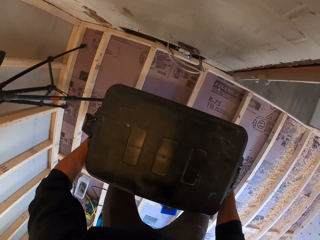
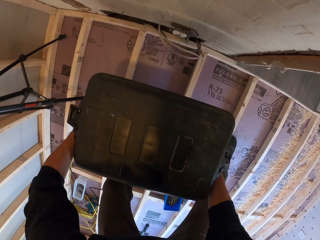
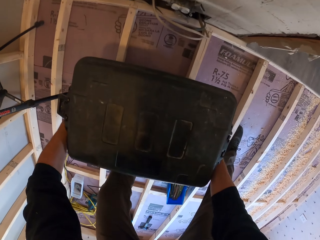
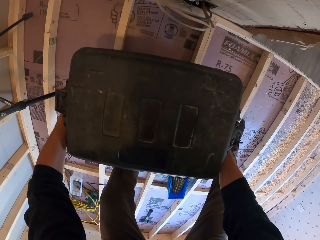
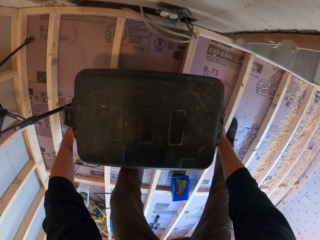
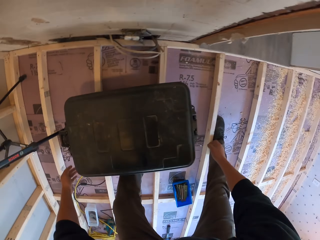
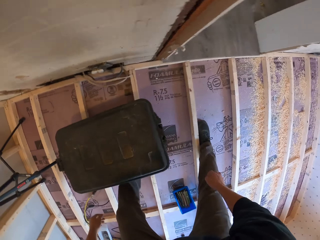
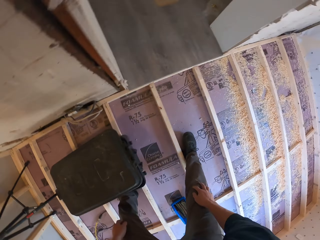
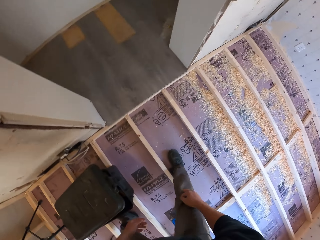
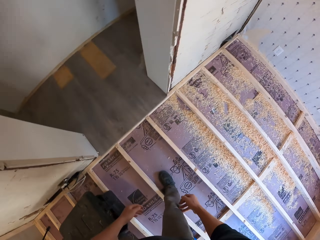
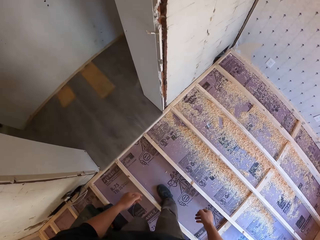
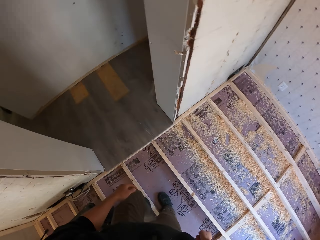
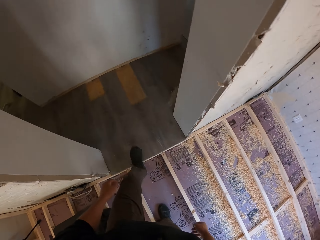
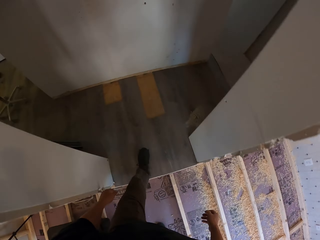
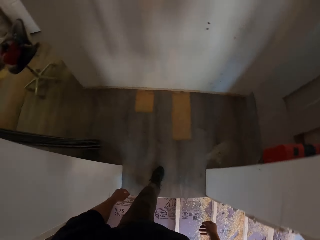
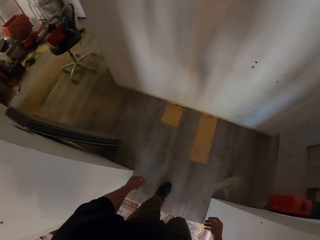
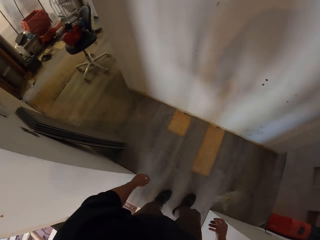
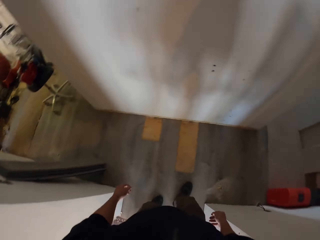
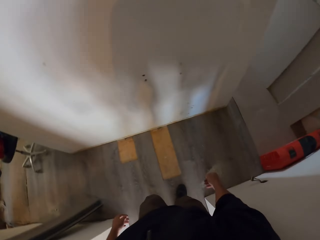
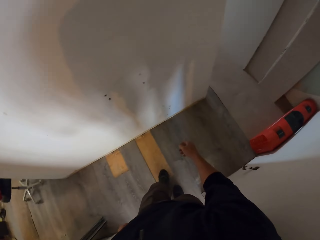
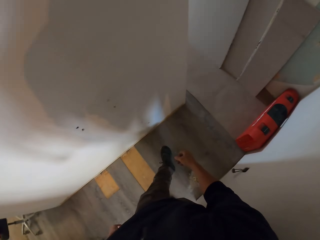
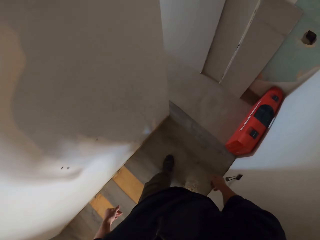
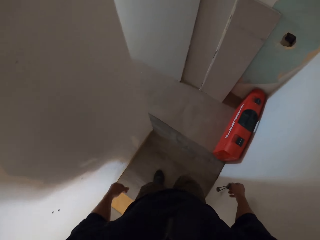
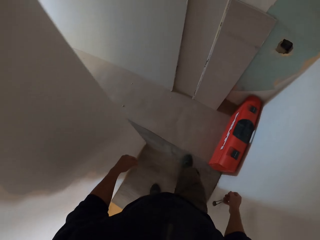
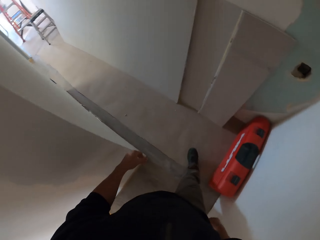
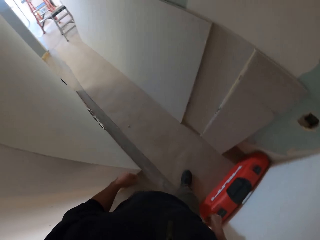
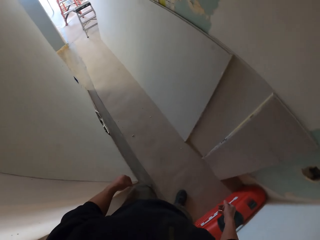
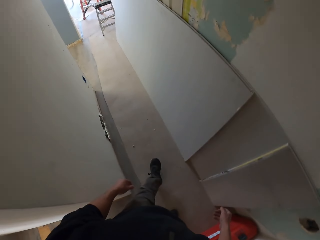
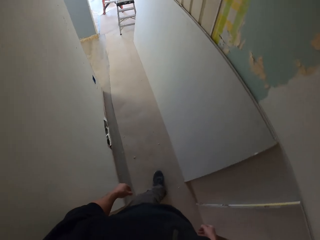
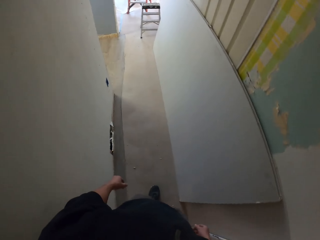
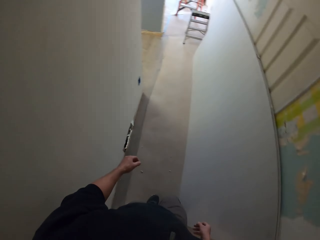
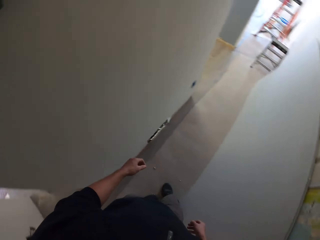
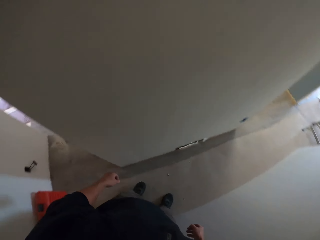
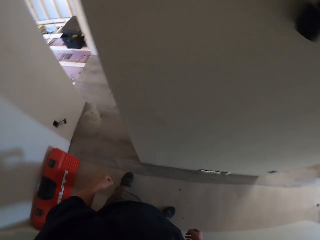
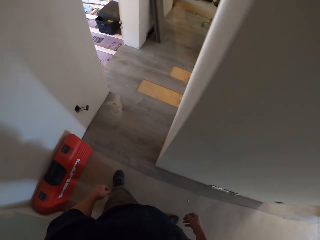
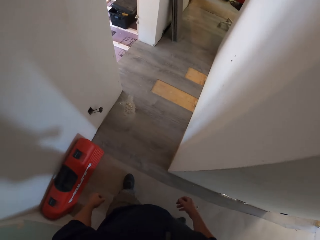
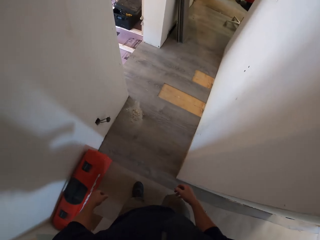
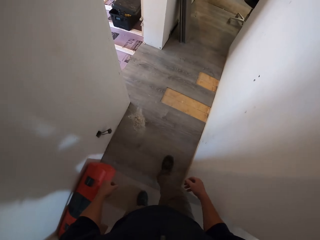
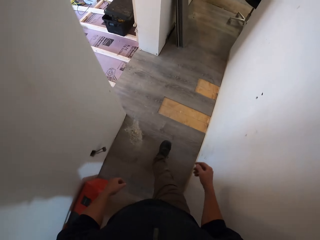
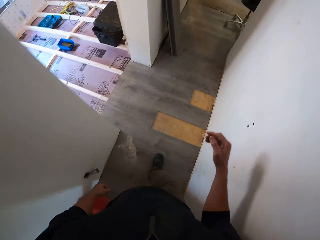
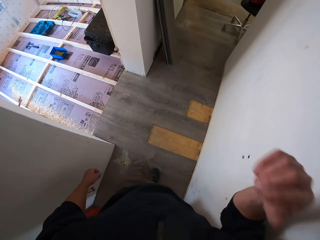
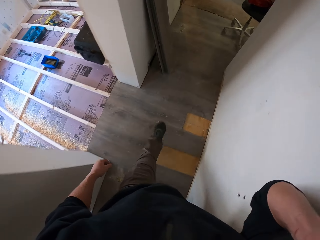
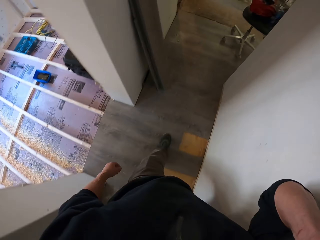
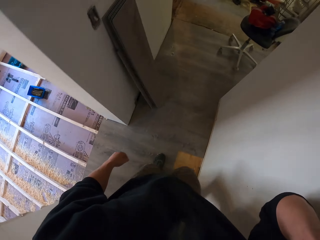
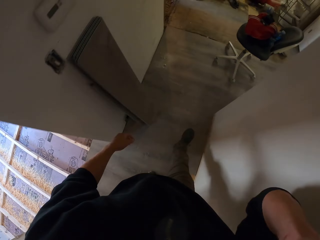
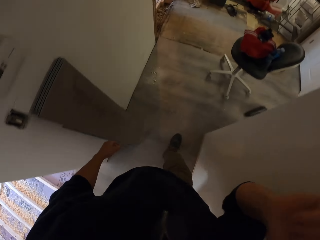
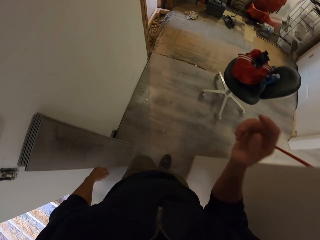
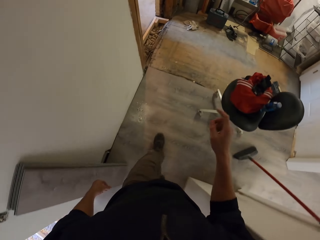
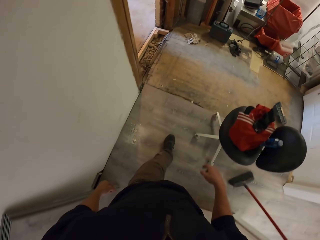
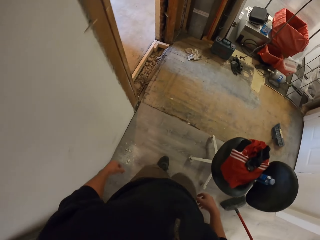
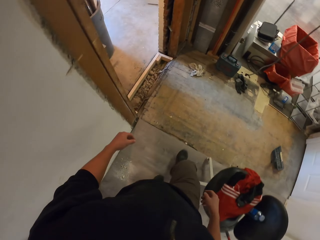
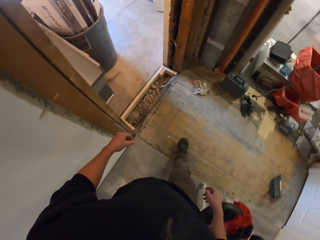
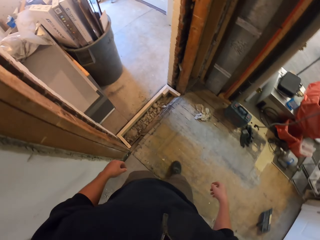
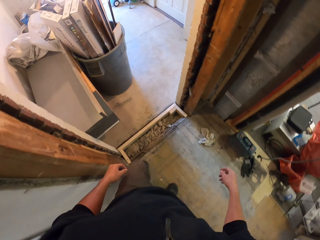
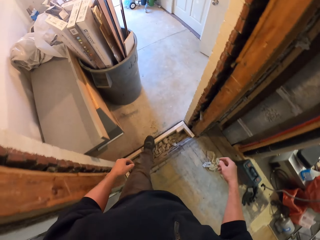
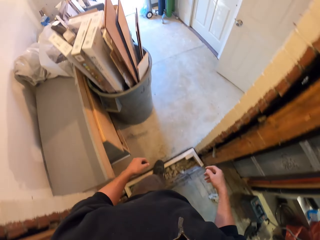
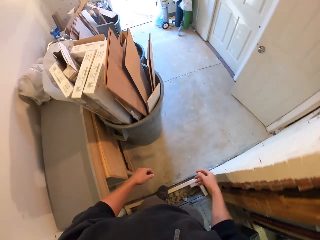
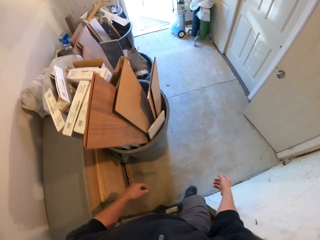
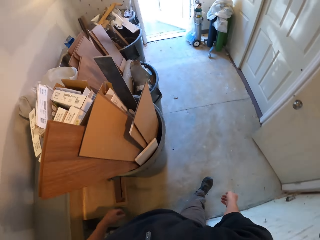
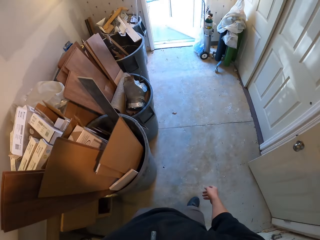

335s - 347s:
The camera wearer puts down the tool box. They move around. They lift a hand. They walk.

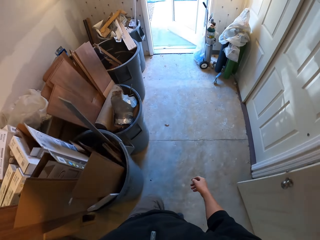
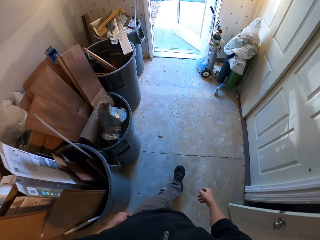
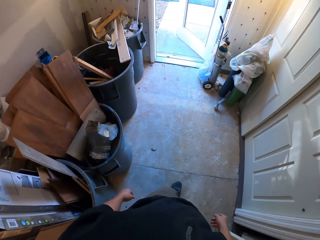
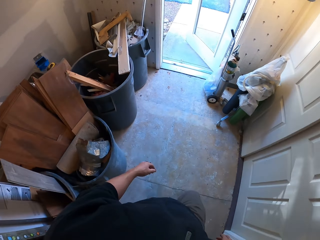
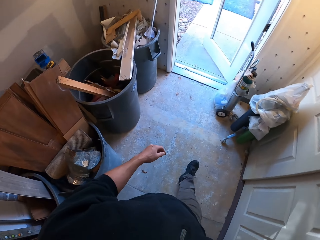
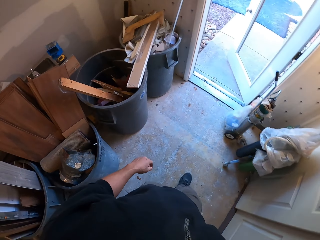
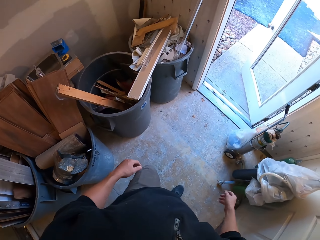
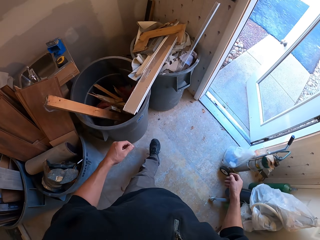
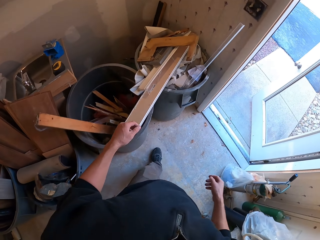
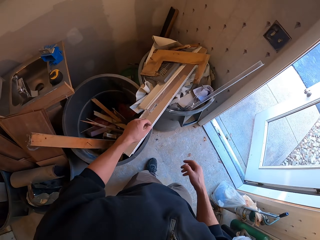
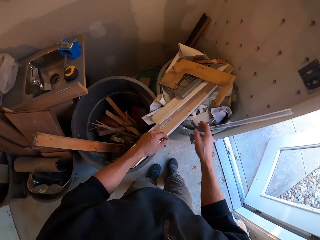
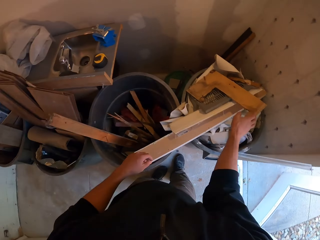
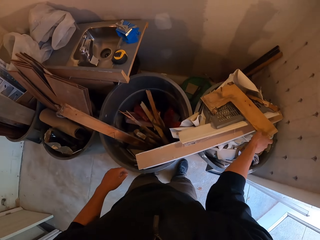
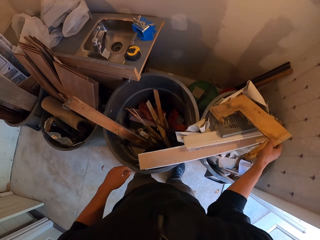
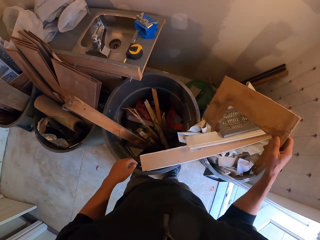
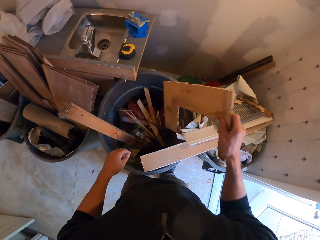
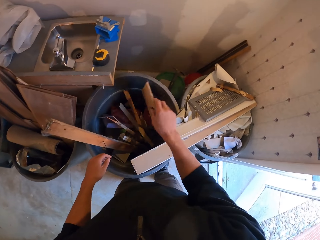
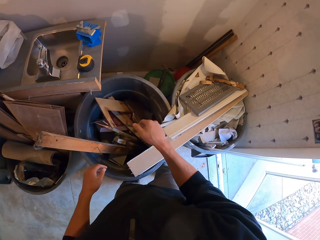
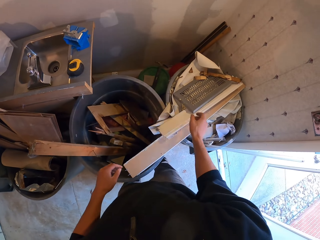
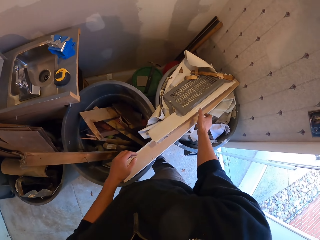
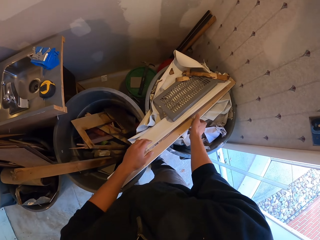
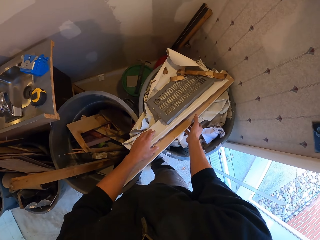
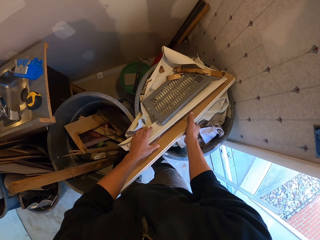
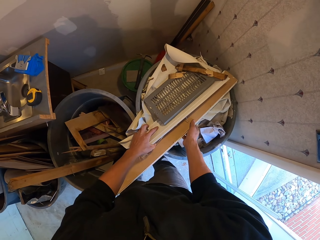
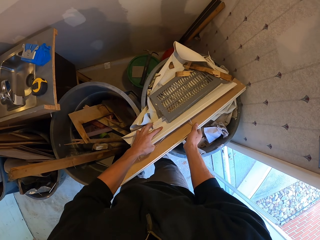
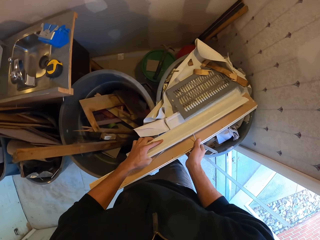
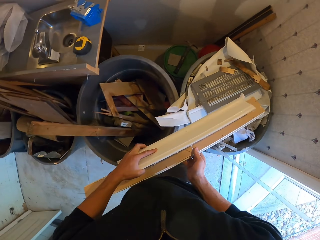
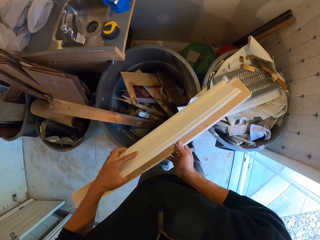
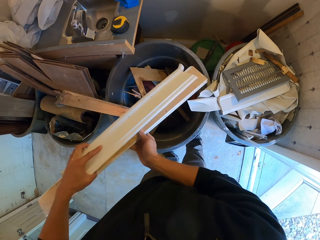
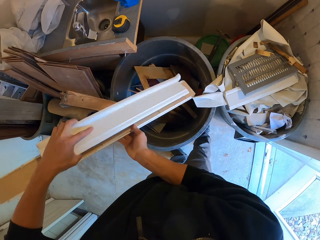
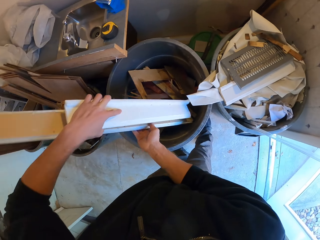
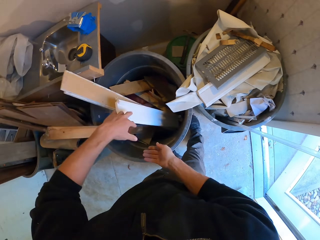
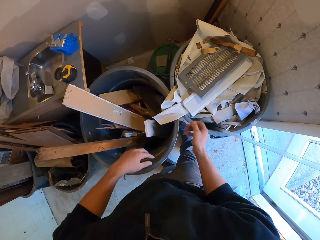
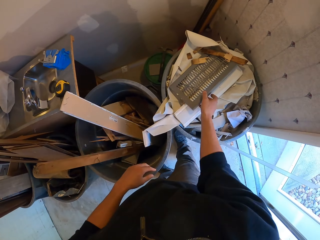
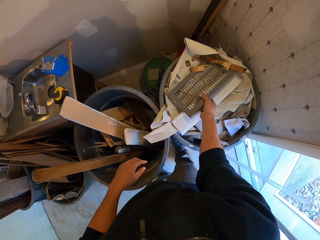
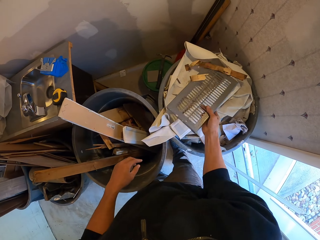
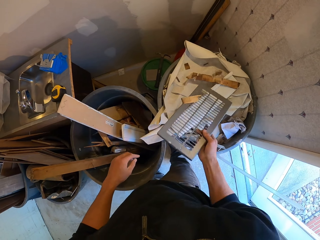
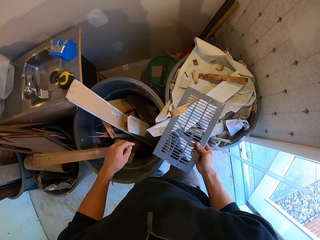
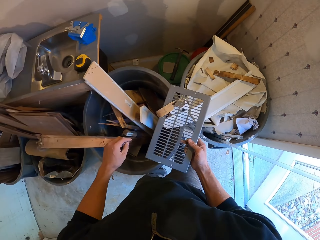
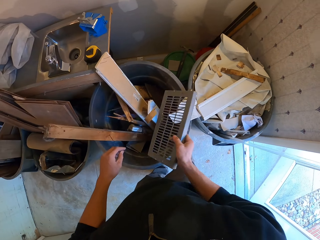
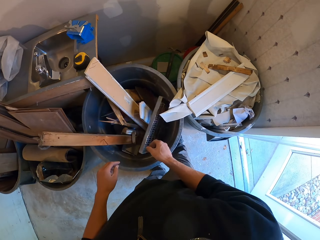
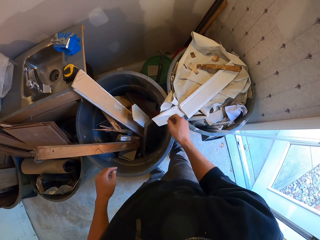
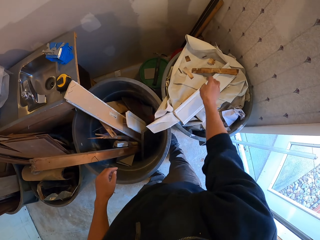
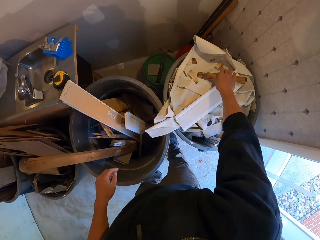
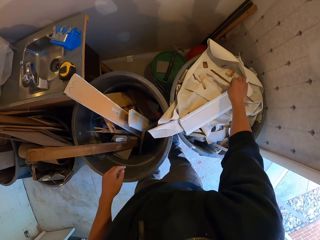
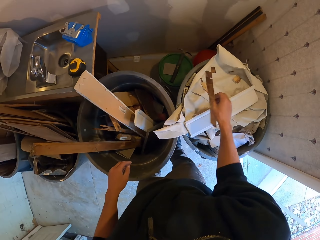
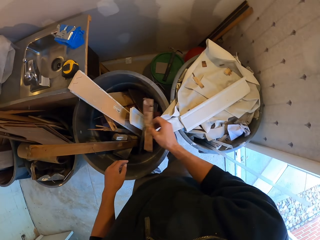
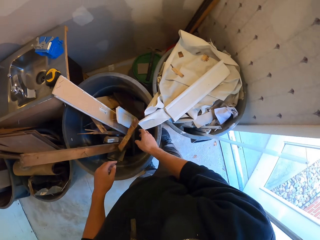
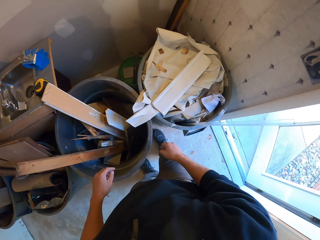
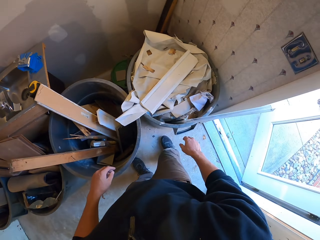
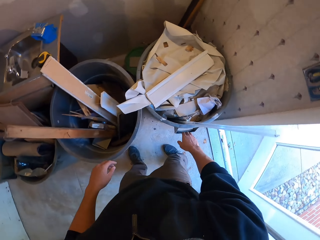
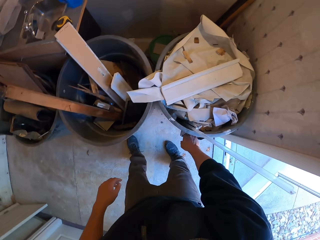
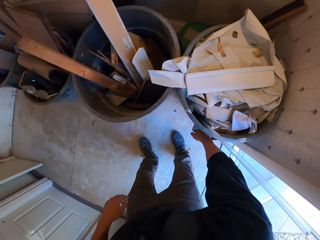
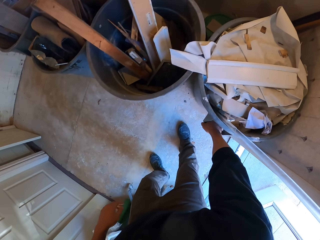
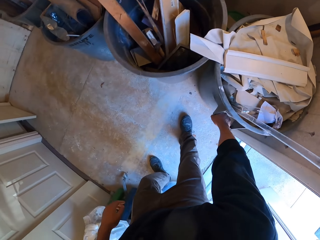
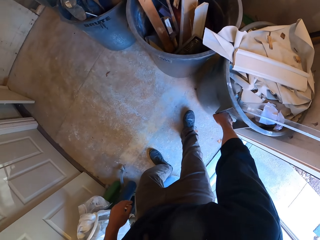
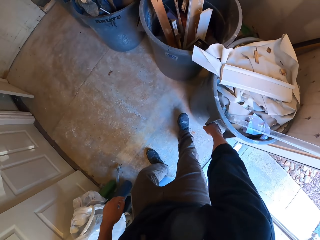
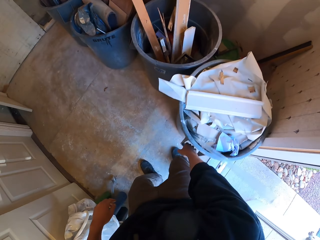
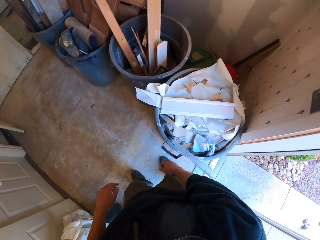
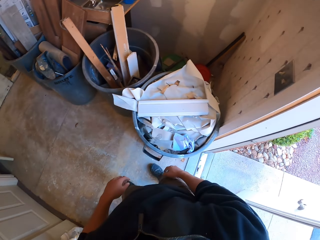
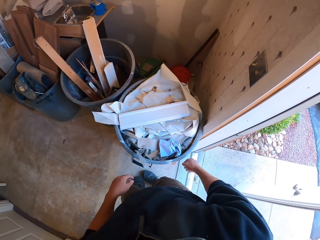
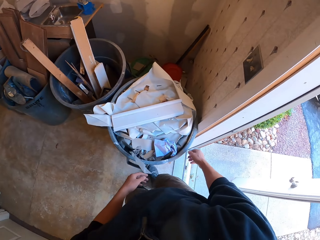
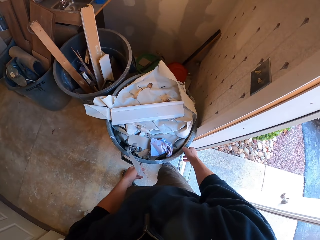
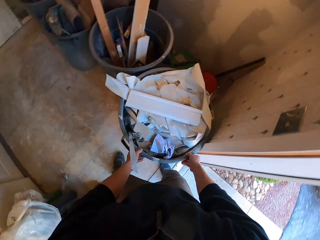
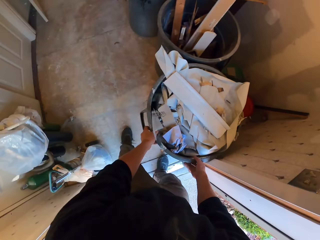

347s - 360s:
The camera wearer removes the wood in the bin. They pick up the wood, drop the wood, pick up the wood, drop the wood, pick up the wood and drop the wood. They pull the bin.
